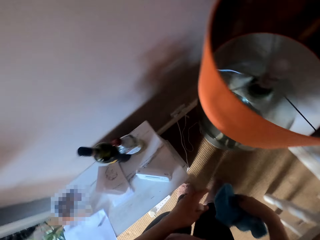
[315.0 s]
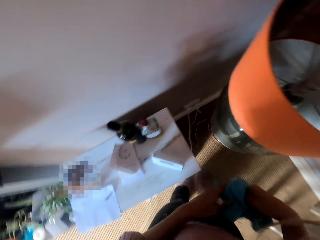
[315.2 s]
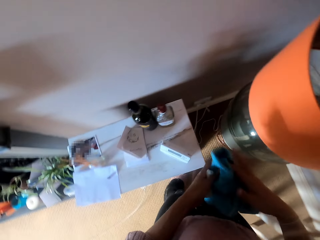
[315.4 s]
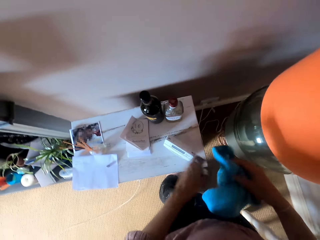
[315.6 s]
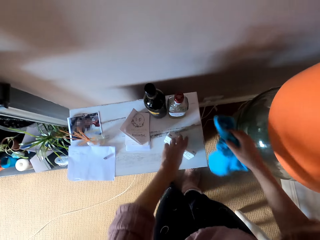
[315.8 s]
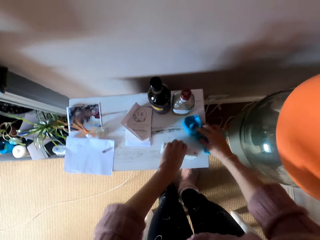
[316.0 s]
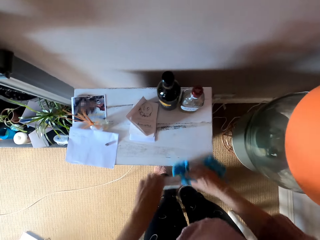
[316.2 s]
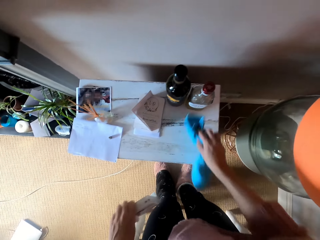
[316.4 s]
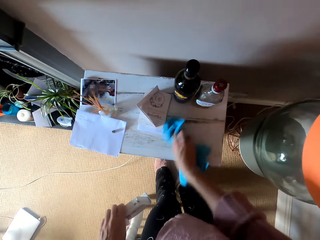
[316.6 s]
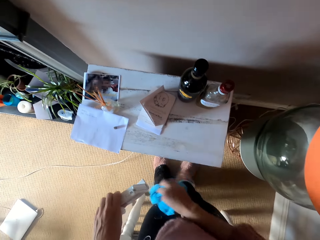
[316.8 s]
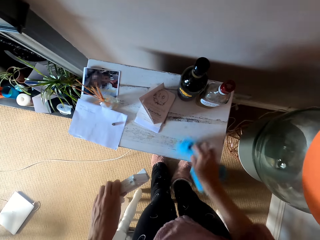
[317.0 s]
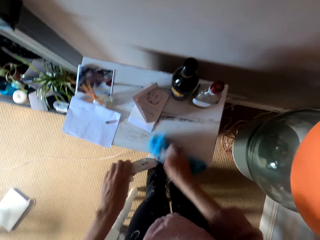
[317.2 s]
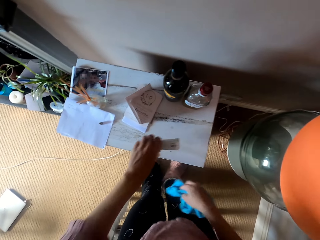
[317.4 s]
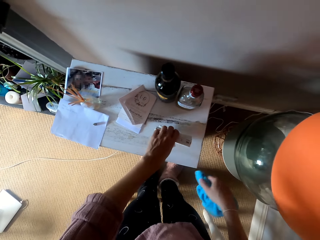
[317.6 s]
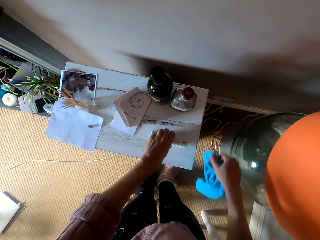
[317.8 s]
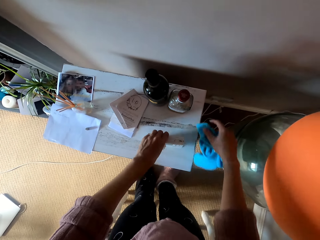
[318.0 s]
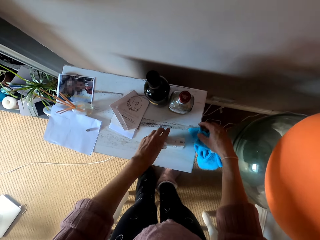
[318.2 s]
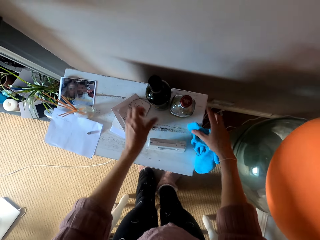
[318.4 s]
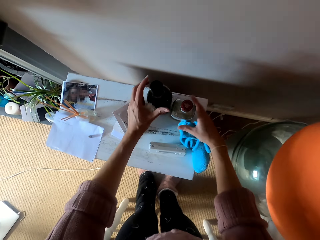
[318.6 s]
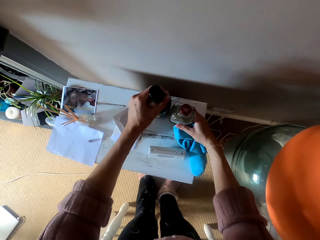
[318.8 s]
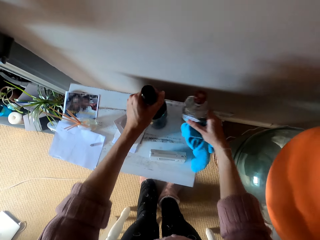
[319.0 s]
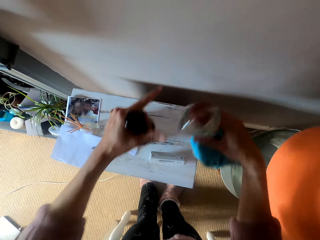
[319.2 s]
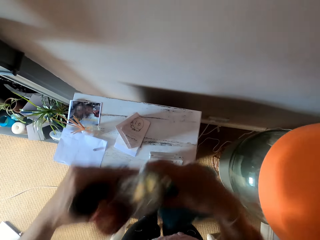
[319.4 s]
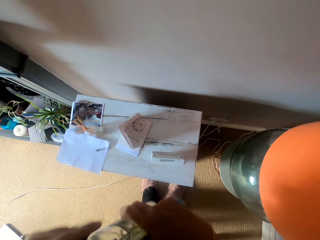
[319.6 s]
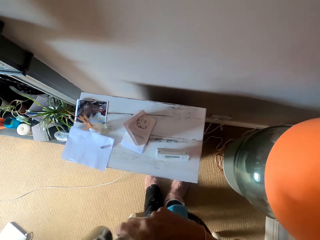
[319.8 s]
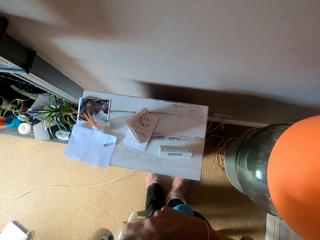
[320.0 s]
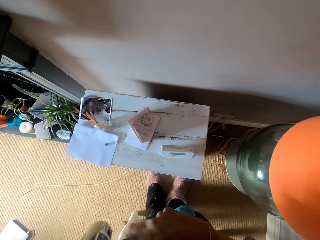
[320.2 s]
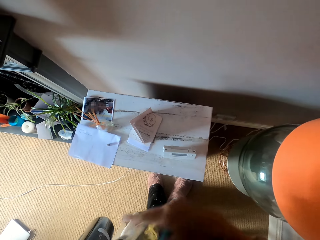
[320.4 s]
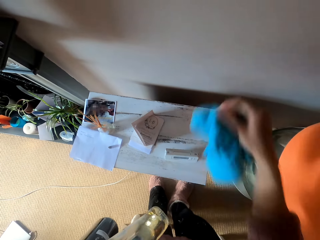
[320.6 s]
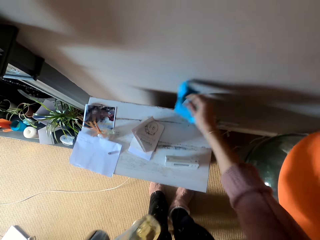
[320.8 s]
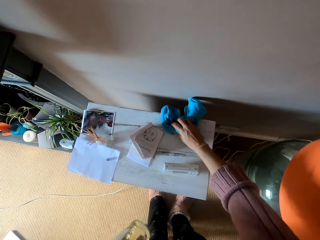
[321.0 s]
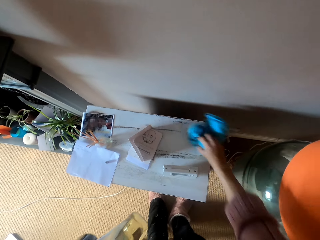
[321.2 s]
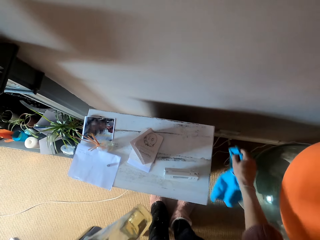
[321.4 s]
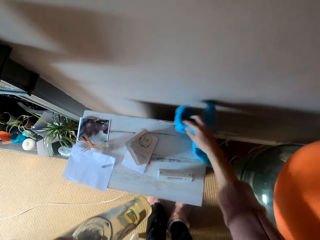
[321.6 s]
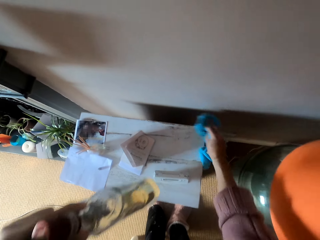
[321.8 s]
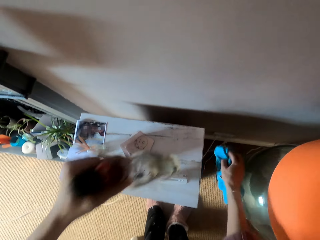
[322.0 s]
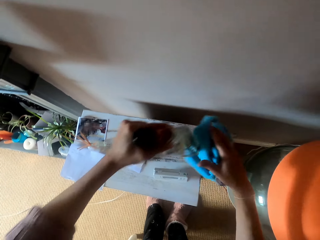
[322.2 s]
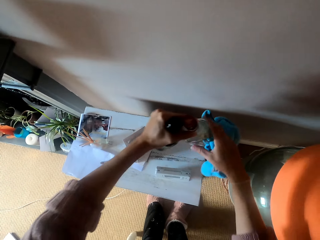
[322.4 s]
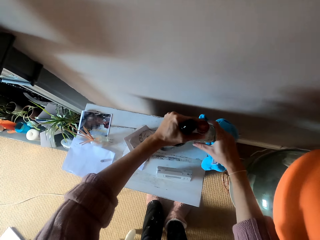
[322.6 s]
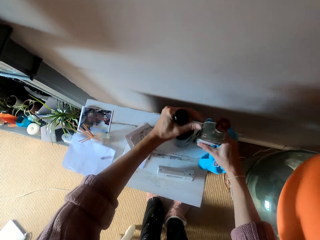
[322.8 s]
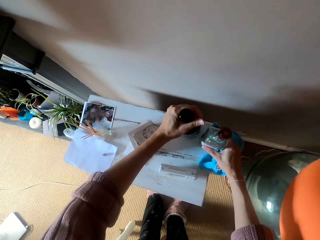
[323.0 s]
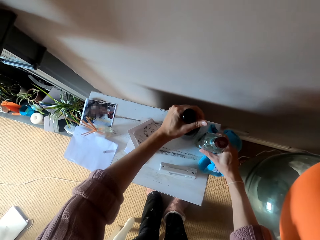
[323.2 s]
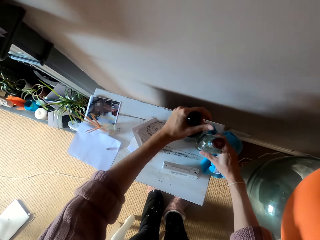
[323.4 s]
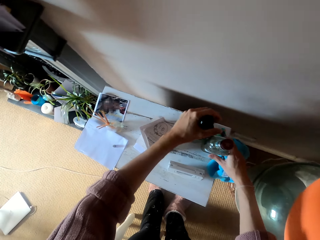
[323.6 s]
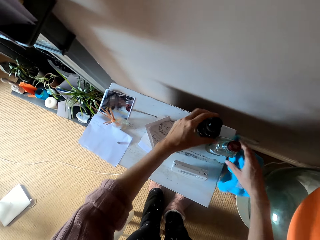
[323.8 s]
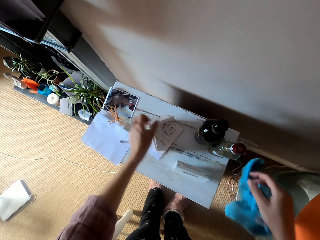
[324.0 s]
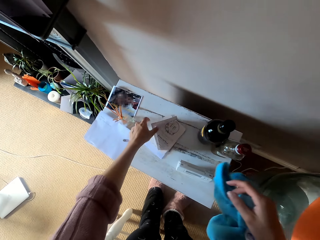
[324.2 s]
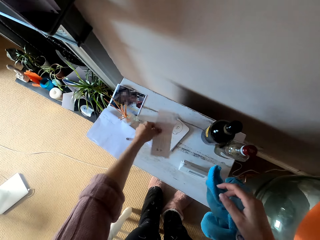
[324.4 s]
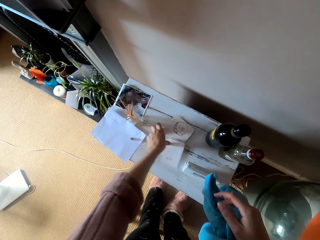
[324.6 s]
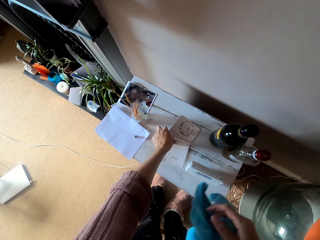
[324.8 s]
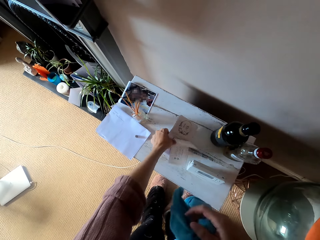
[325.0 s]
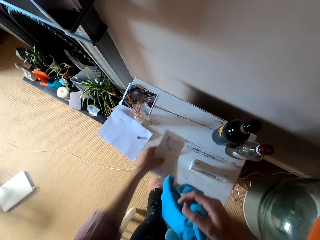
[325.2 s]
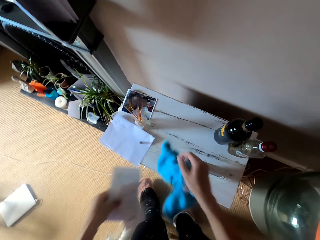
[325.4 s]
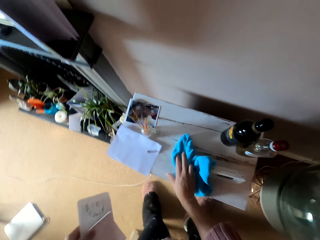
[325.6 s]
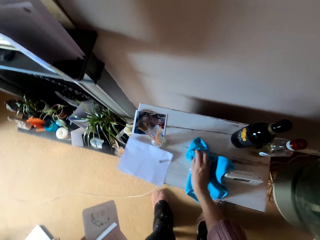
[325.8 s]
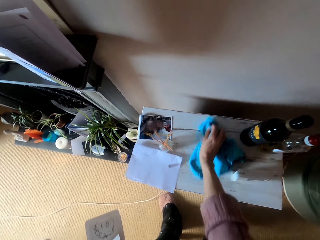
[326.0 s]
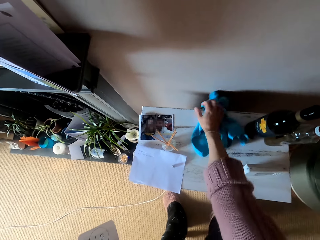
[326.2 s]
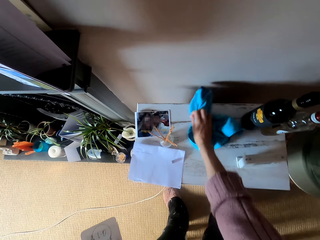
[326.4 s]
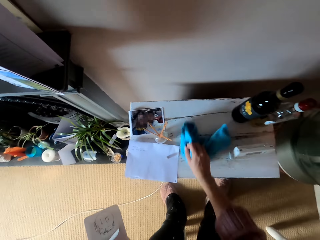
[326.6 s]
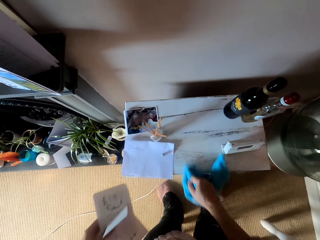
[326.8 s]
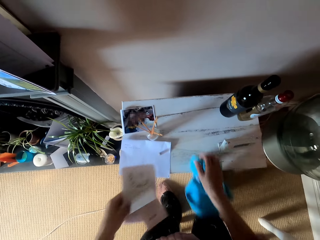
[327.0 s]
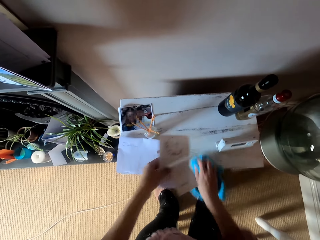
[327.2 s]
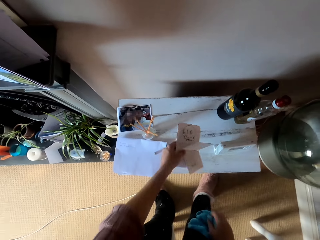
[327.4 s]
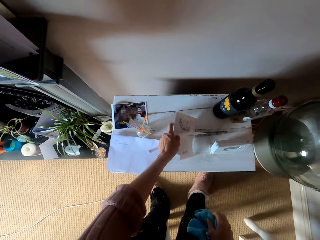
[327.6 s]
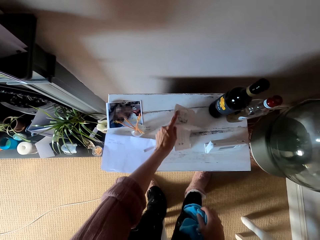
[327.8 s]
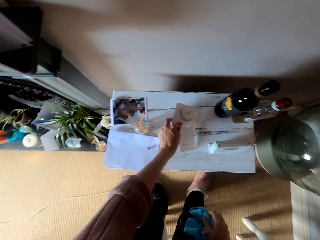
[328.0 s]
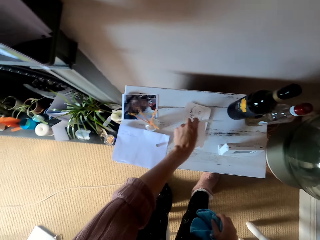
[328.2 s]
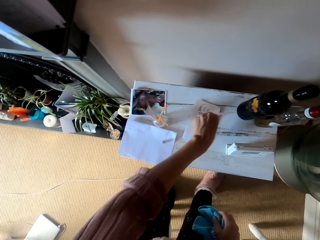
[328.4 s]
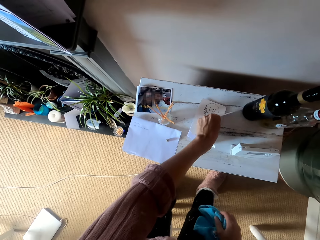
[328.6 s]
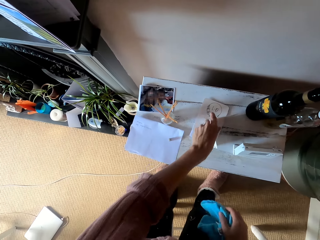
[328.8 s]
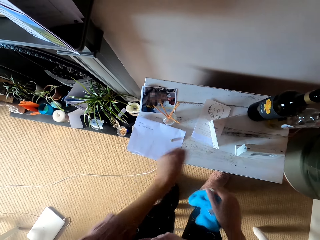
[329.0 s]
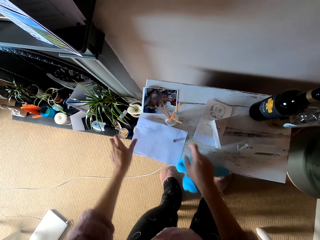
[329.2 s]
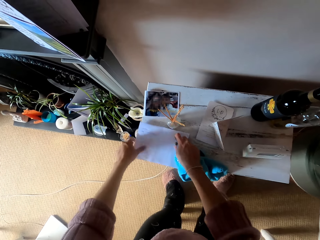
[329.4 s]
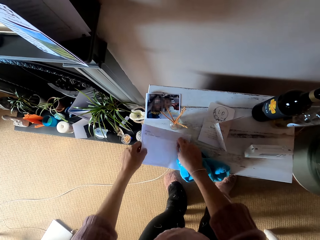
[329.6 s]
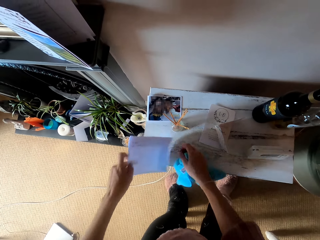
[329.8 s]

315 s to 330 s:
The camera wearer folds the cloth. They pick the box from the table. They wipe the table. They put the box on the table. They pick a bottle of something. They carry the bottles. They hold the bottle of something. They wipe the table. They place the bottles on the table. They pick the receipts from the table. They wipe the table. They place the receipts on the table.

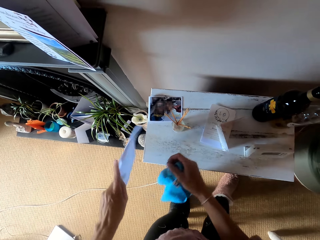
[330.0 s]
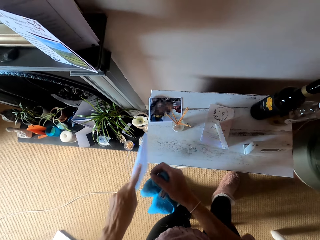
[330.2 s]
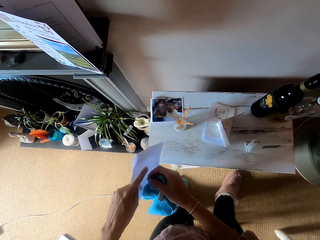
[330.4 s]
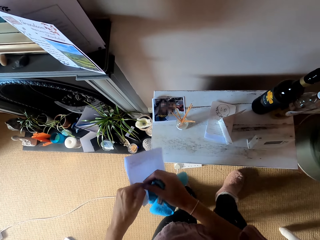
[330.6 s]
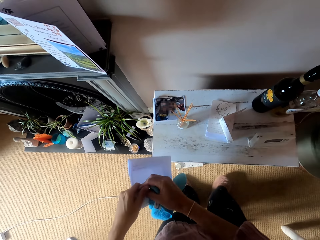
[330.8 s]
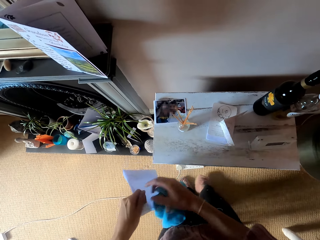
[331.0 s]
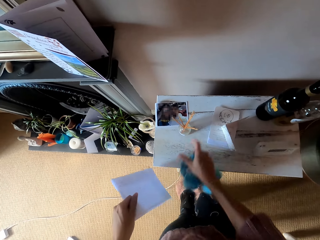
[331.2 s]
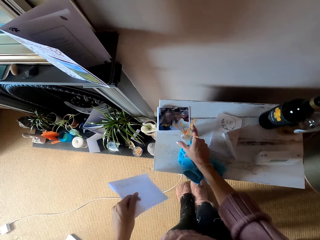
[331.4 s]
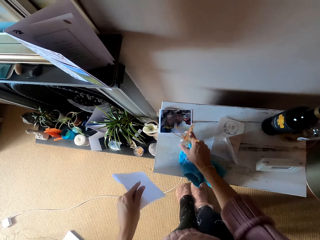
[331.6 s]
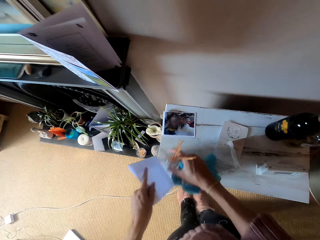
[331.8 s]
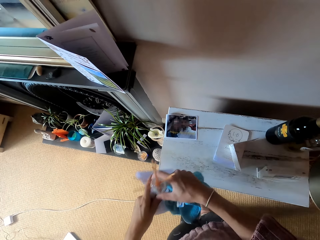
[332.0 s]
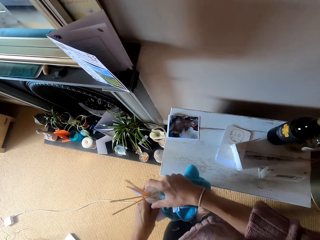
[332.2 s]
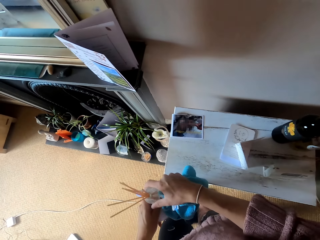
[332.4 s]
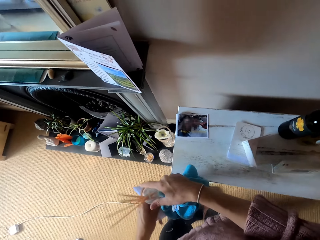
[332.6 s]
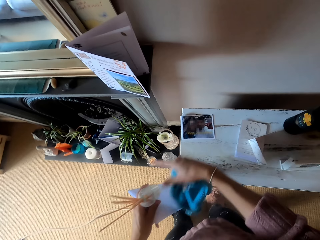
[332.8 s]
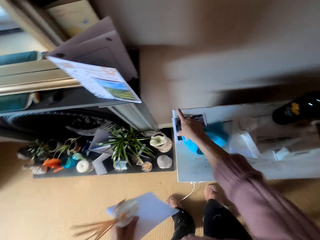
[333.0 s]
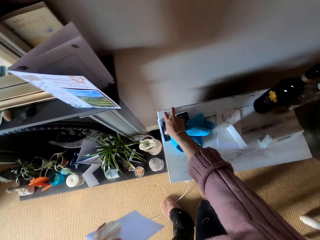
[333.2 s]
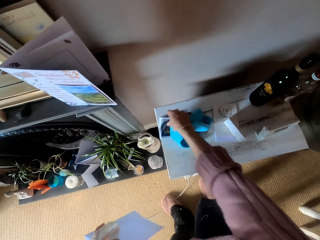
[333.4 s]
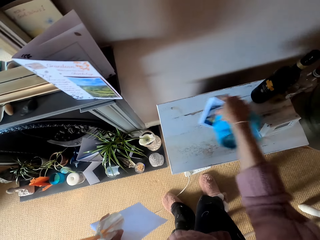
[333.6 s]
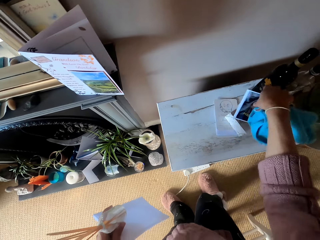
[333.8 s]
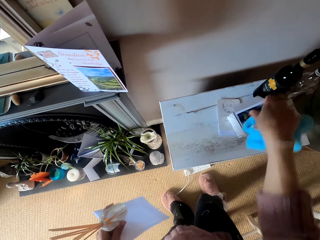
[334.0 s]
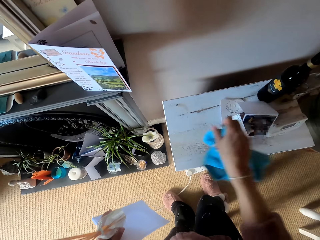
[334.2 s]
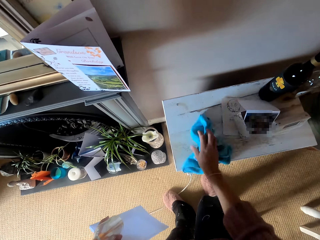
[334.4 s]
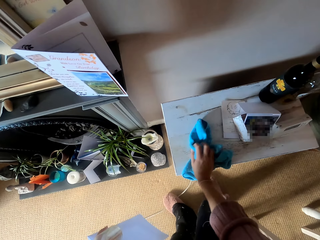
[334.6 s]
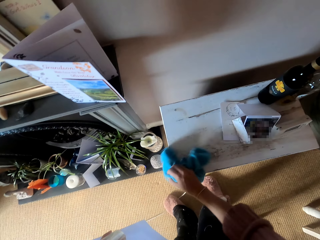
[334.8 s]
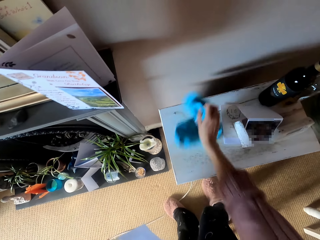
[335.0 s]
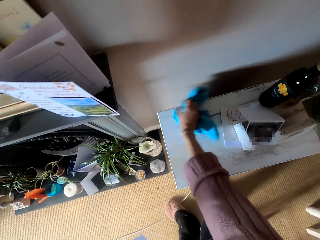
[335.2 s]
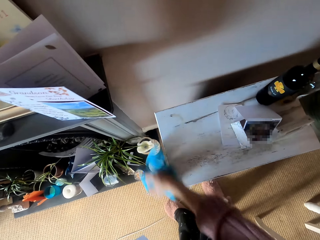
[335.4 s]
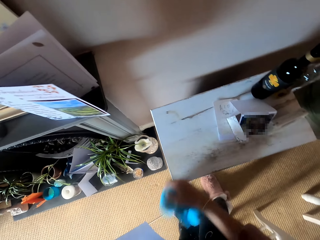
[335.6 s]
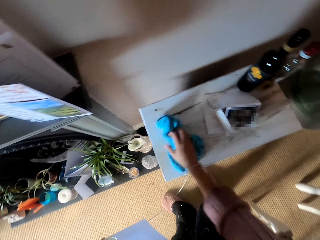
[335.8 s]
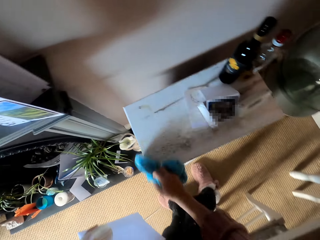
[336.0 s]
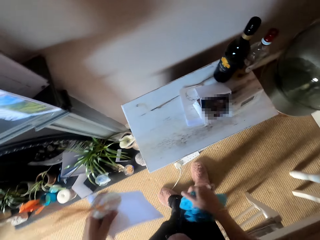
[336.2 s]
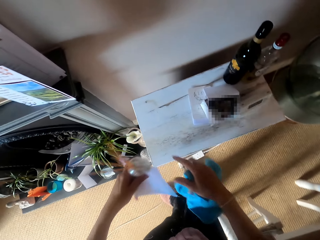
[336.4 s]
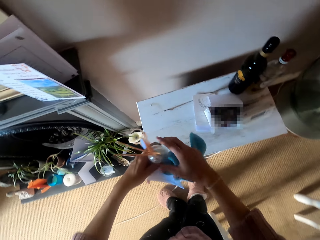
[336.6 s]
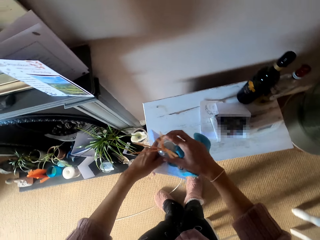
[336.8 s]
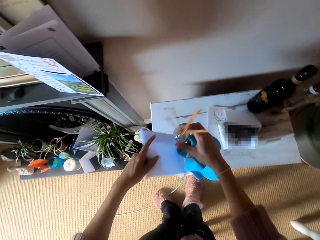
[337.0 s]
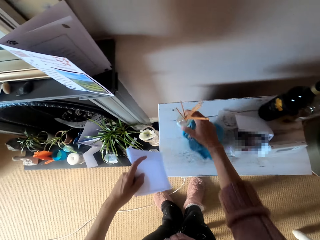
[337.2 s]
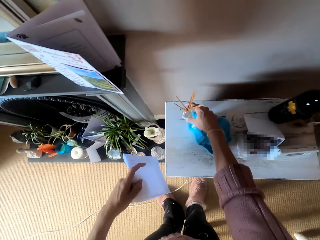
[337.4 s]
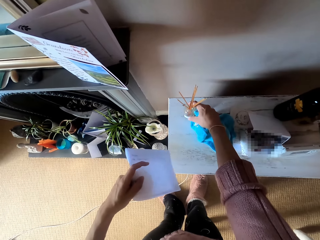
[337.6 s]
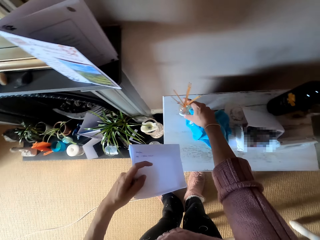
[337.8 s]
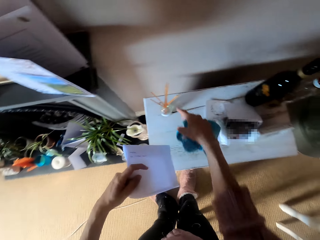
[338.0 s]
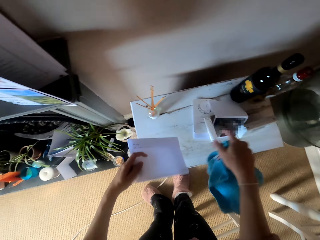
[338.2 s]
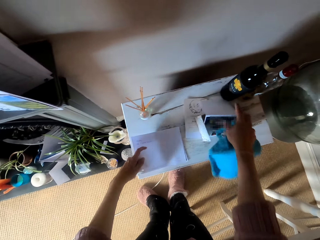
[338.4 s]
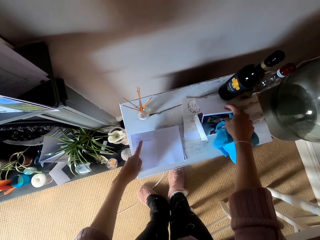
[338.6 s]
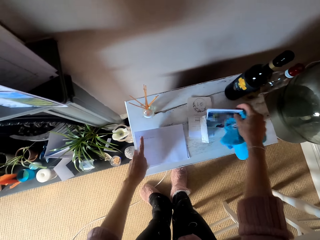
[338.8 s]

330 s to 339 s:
The camera wearer picks the papers. They hold something. They pick the chopsticks. They pick the papers, drop something, and wipe the table. They put the chopstick on the table.
